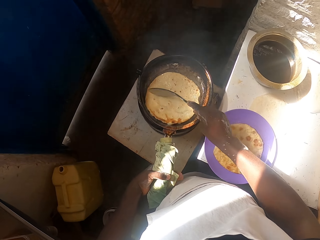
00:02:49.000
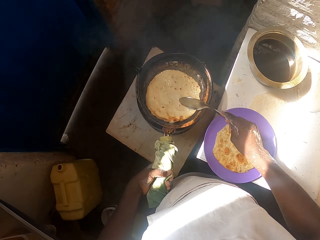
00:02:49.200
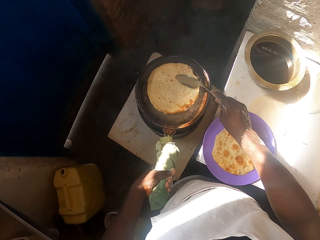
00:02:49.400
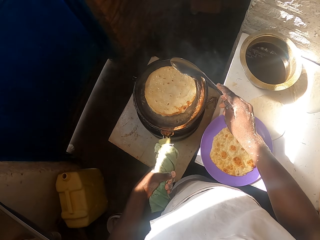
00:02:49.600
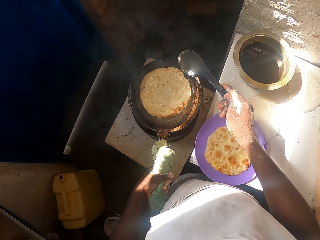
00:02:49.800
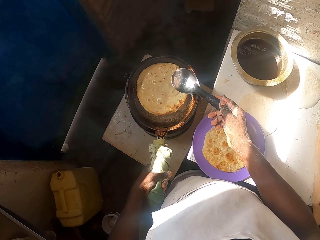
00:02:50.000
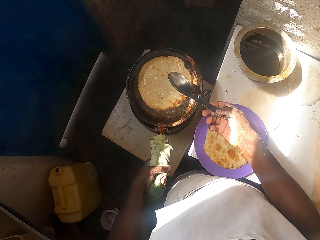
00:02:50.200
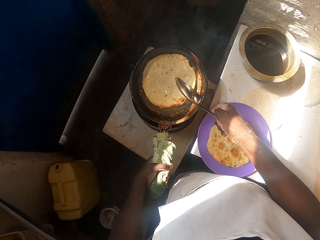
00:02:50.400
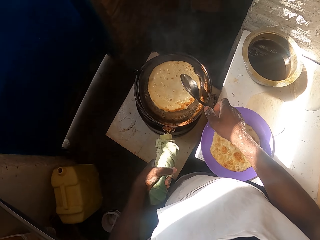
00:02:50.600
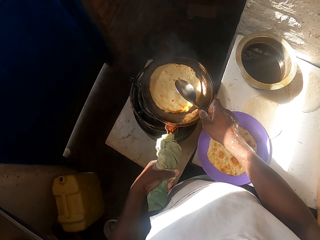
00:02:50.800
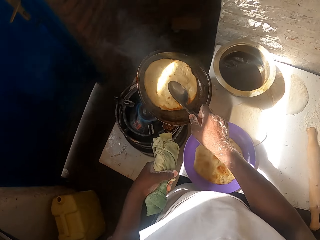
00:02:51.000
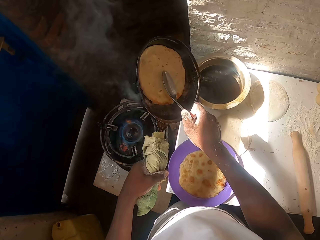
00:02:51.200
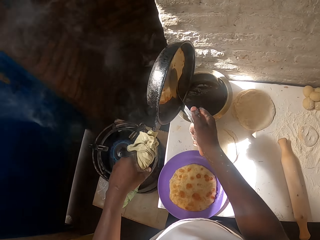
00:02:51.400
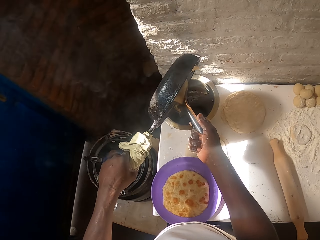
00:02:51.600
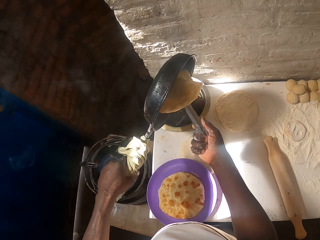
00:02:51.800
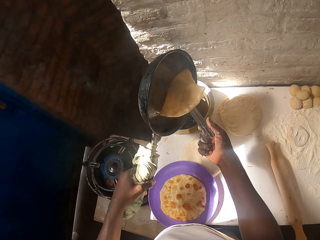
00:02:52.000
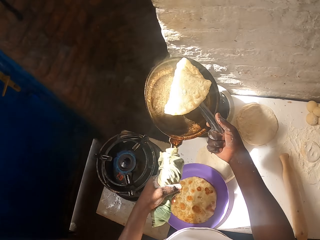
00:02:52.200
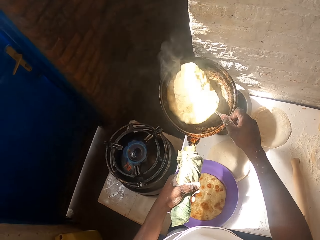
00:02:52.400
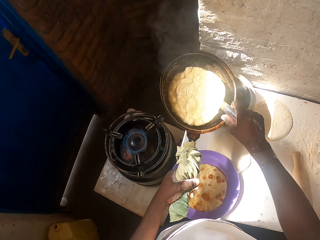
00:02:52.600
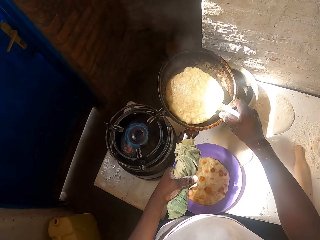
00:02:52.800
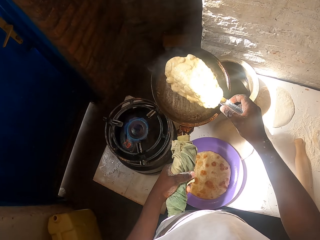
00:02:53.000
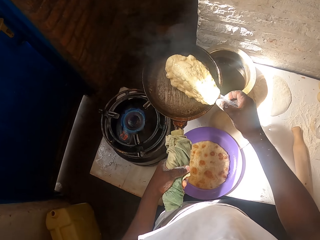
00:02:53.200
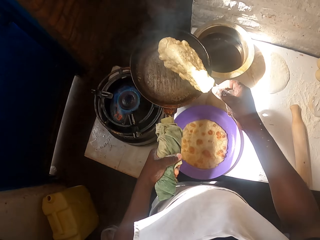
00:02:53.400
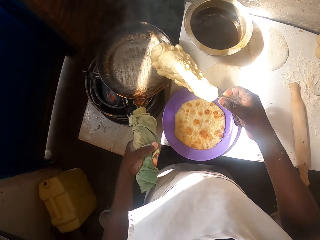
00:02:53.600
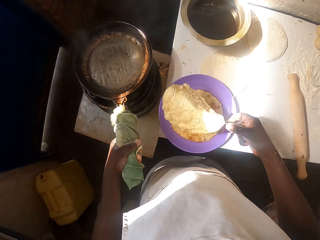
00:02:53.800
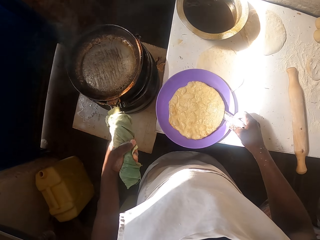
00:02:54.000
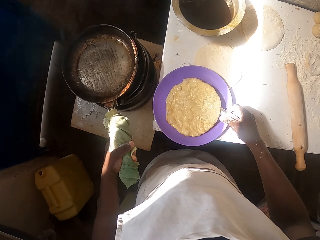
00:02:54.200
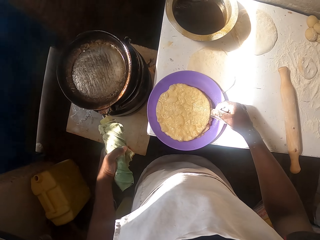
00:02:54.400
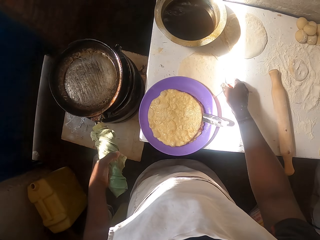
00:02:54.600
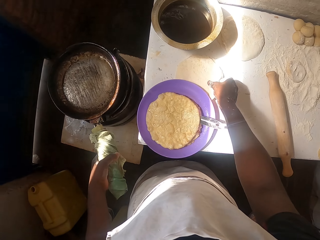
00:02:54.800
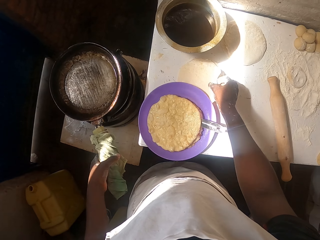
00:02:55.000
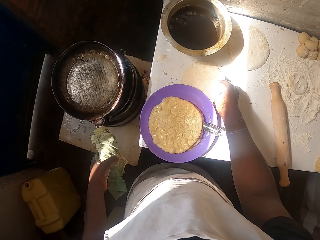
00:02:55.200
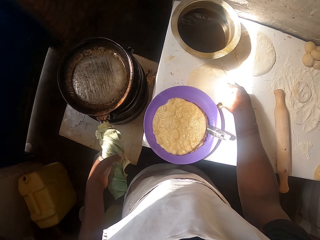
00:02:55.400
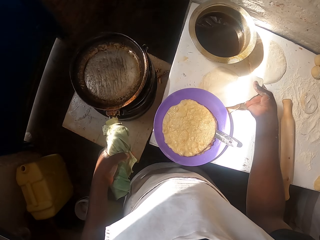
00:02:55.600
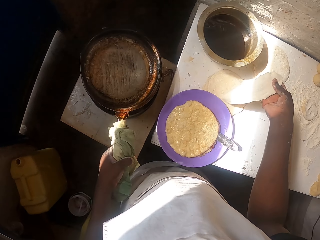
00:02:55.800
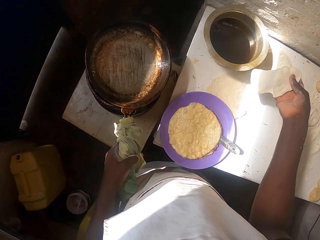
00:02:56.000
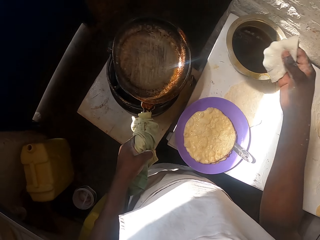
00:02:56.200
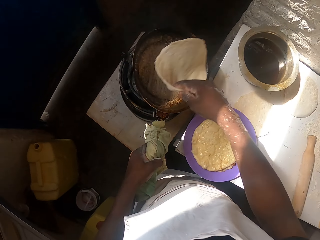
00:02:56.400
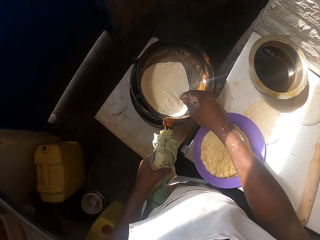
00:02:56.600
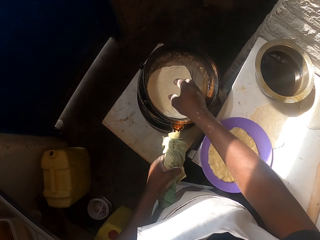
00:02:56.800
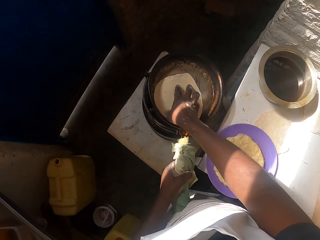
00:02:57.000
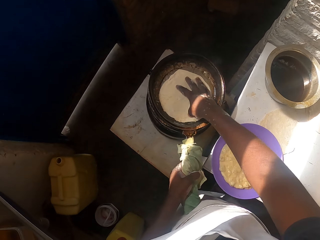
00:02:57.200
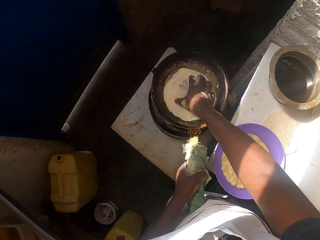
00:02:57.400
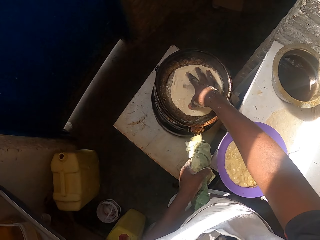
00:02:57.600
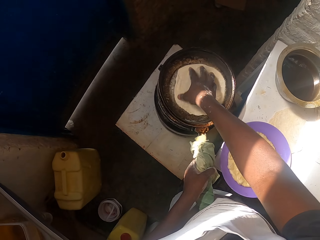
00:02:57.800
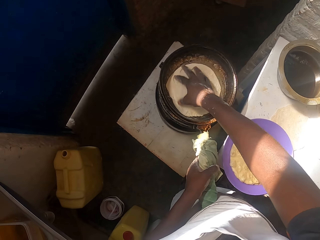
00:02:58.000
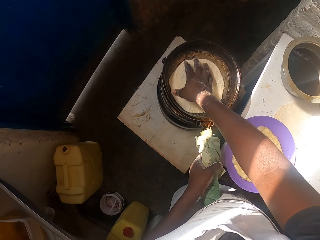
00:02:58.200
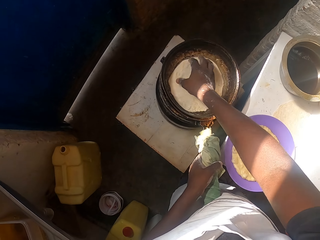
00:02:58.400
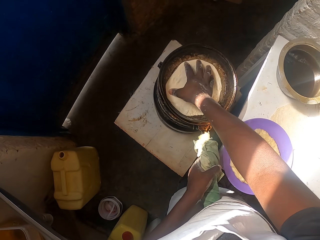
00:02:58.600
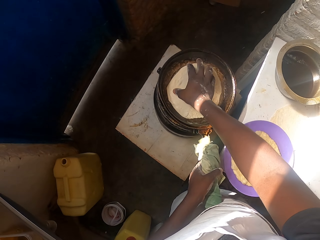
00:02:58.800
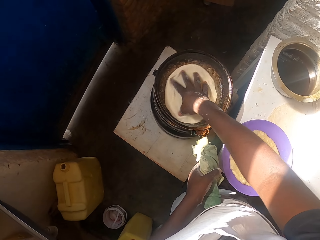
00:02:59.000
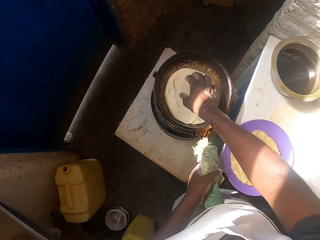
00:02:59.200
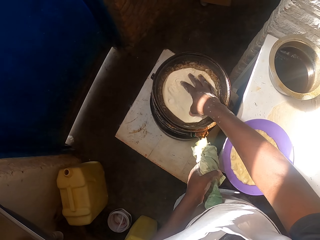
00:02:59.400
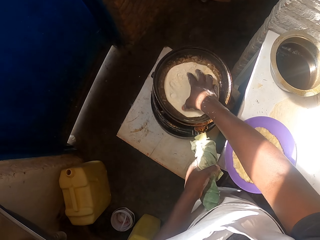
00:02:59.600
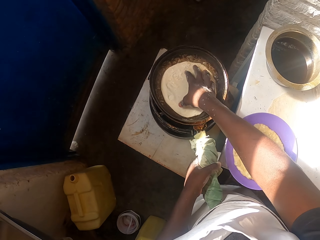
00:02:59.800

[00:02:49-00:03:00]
The camera wearer removes excess oil from the paratha. They put the paratha on the plate. They put the rolled dough in the pan. They put the dough on the plate. They turn the paratha.

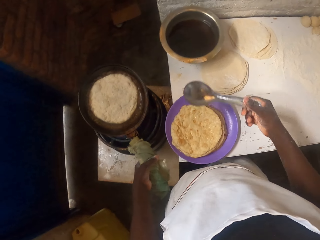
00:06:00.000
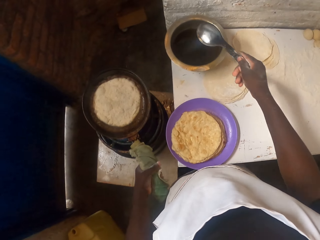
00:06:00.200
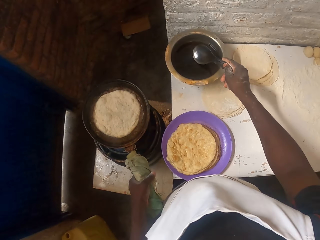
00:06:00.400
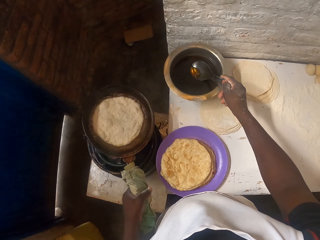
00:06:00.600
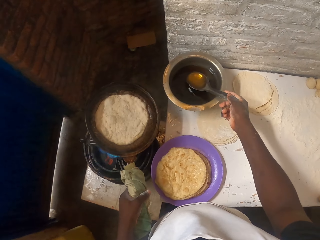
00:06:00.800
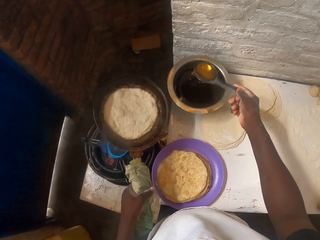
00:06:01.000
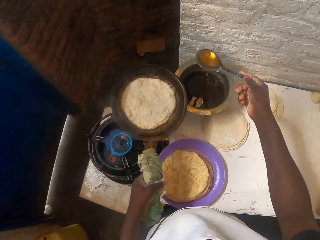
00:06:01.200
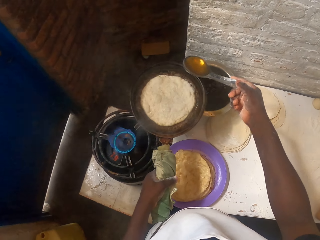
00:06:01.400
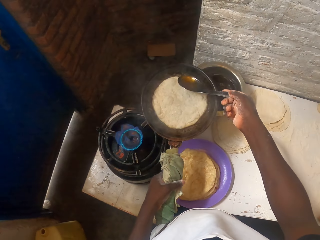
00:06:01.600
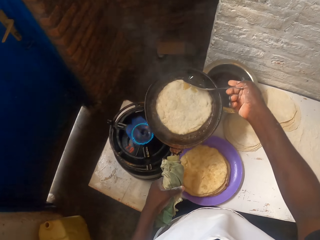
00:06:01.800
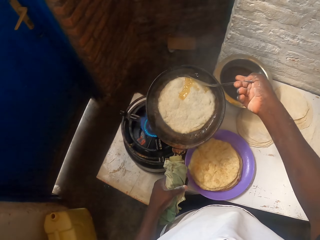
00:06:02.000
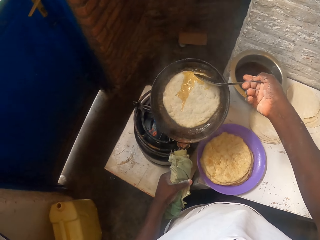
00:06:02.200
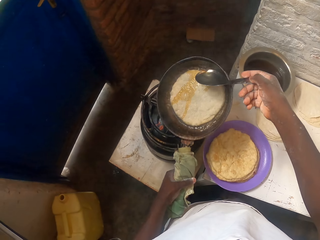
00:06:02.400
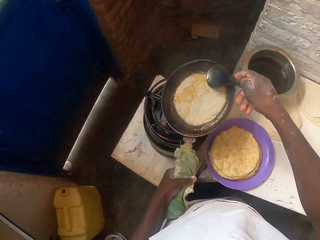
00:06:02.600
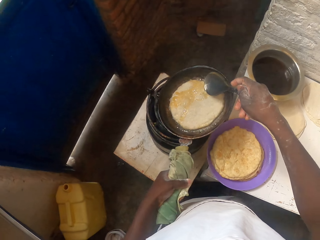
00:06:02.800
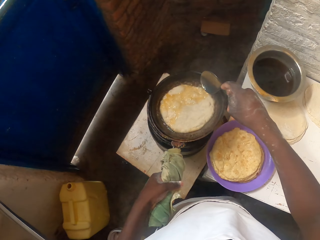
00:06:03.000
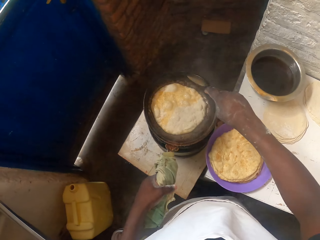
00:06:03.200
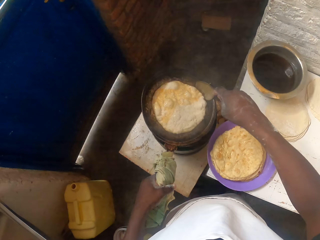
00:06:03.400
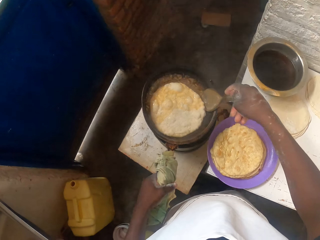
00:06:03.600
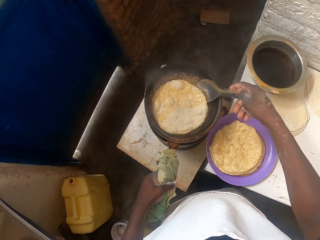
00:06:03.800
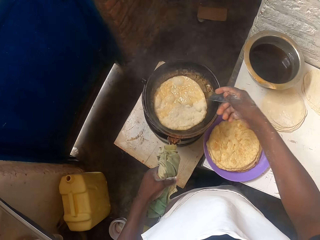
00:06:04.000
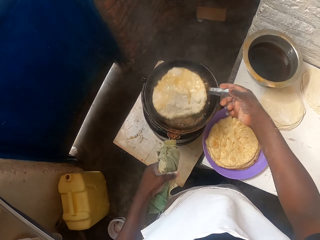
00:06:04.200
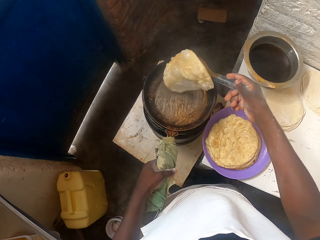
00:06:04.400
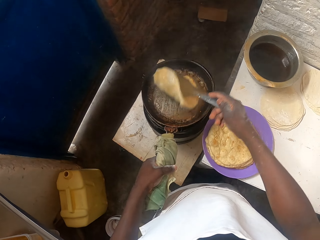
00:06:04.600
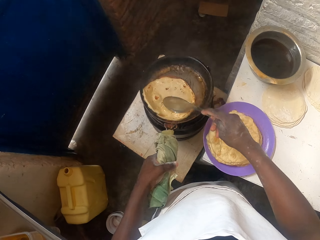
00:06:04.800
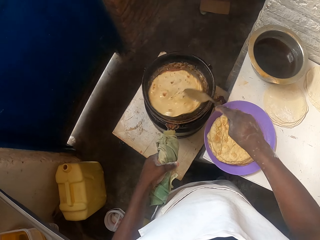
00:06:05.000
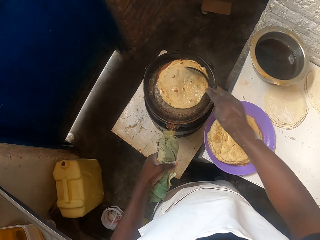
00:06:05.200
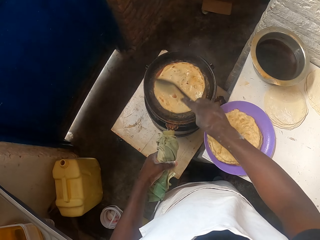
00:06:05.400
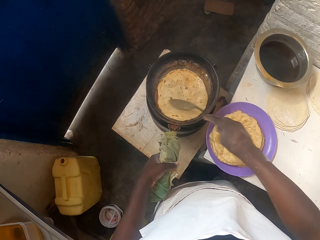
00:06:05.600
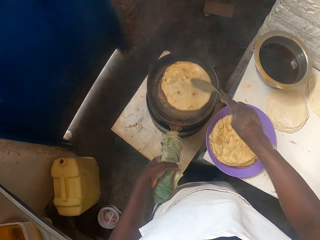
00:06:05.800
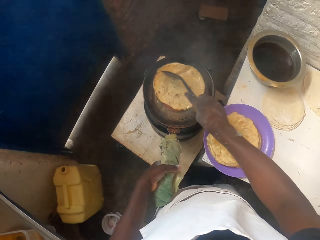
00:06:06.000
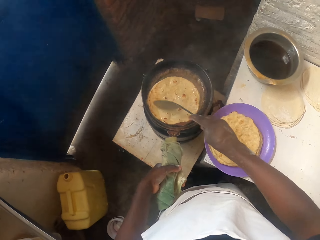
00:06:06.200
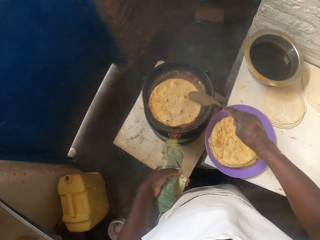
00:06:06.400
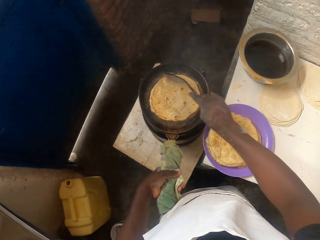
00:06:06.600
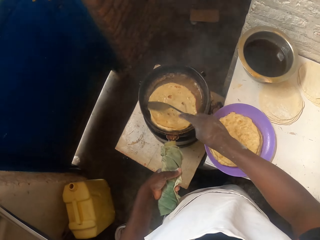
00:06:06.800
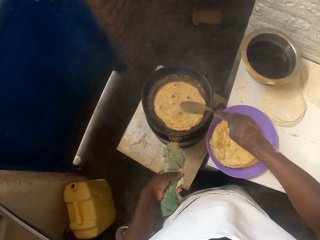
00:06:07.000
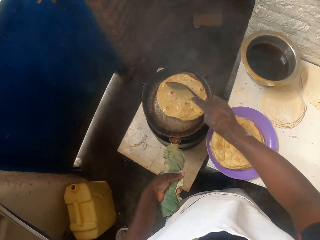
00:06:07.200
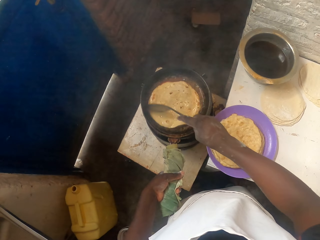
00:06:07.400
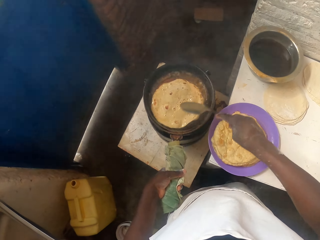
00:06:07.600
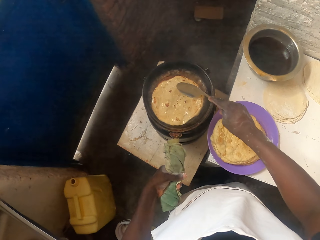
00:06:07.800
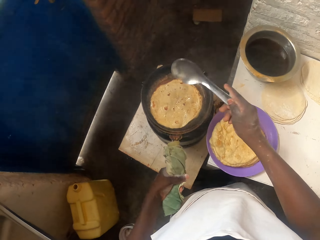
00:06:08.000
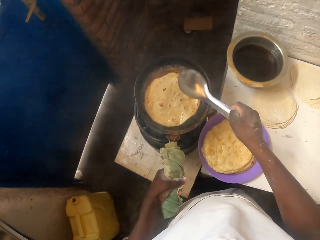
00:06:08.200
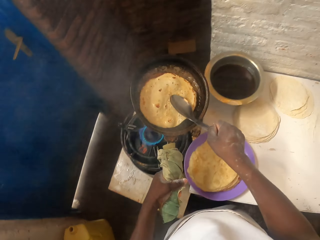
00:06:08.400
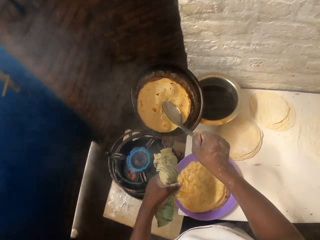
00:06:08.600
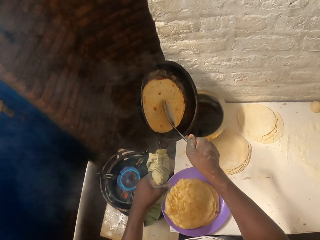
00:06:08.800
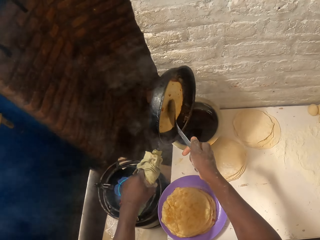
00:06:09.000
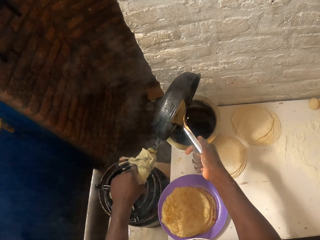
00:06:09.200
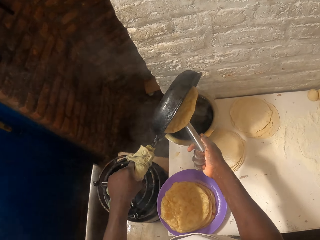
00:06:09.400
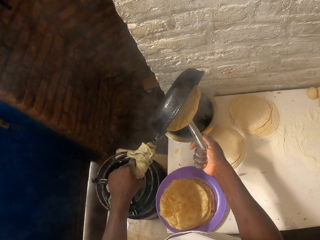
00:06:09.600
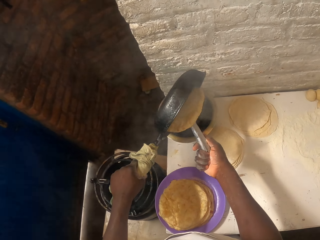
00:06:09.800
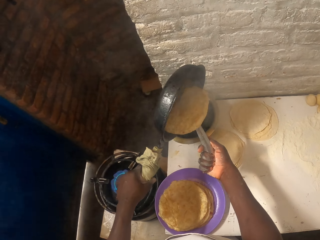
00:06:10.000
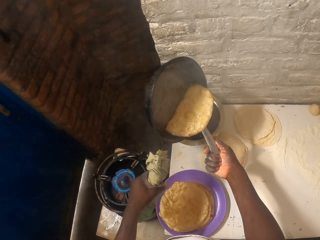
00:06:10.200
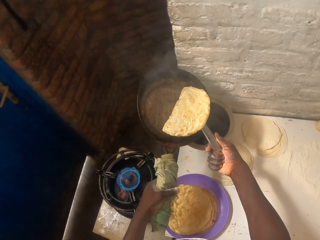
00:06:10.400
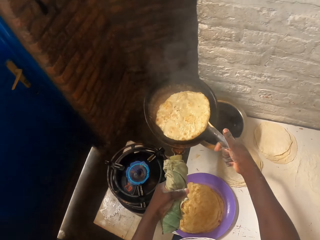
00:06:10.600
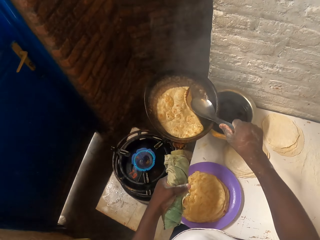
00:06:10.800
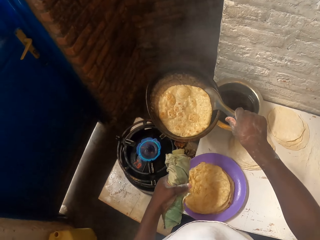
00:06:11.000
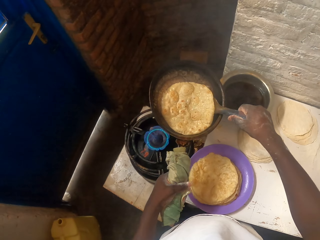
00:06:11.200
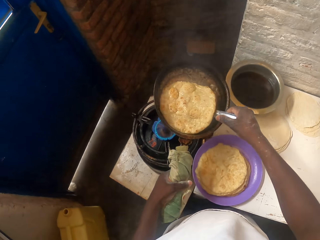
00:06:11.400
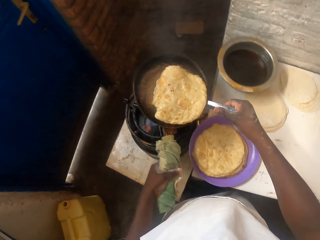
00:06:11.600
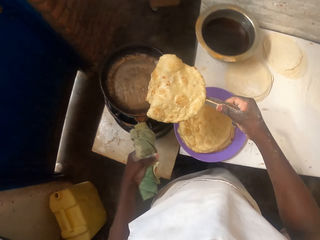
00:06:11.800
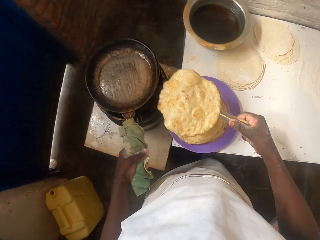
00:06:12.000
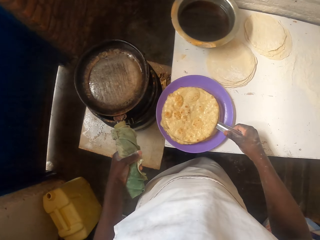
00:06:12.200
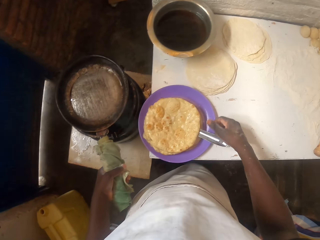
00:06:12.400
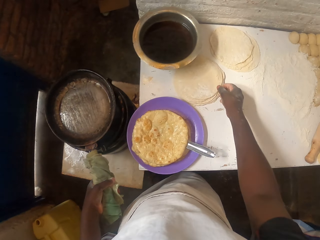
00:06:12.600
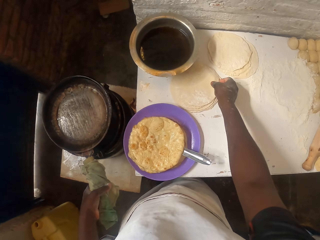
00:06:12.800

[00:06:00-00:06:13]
The camera wearer holds the handle. They lift the cooking pan and scoop cooking oil from the cooking pot. They pour the cooking oil in the cooking pan. They scoop the roti or flat bread with the serving spoon. They place the cooking pan on the gas cooker. They turn the roti. They place the roti on the cooking pan. They move the roti with the serving spoon. They lift the cooking spoon and lift the cooking pan. They touch the roti with the serving spoon. They turn the cooking pan. They hold the roti with the serving spoon. They pour oil in the cooking pot. They lift the roti with the serving spoon and throw the roti in the cooking pan. They move the flat bread in the pan. They scoop the roti with the serving spoon. They lift the roti with the serving spoon. They place the roti in the bowl. They place the cooking pan on the gas cooker.
